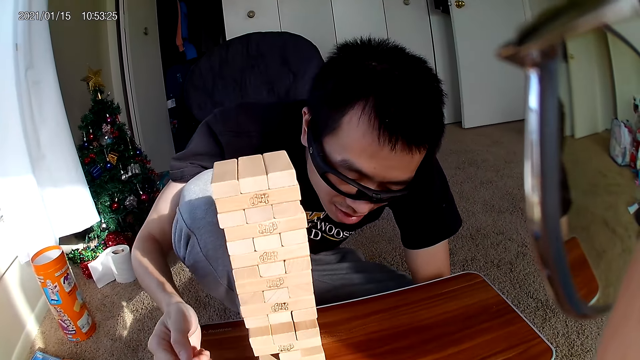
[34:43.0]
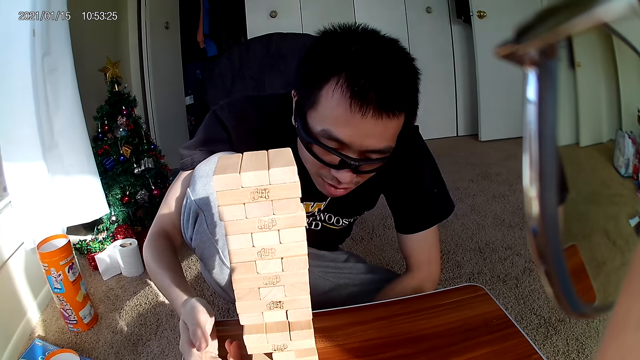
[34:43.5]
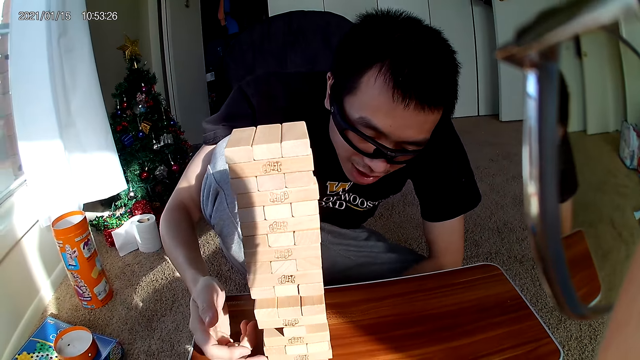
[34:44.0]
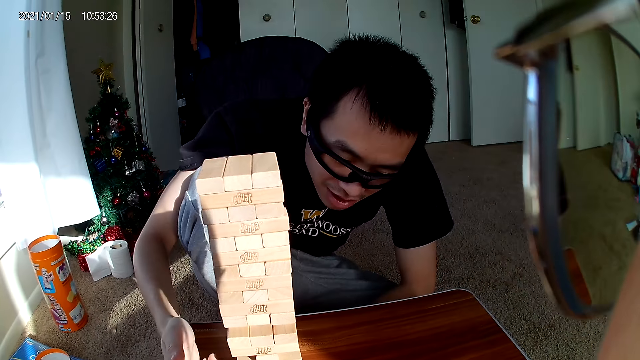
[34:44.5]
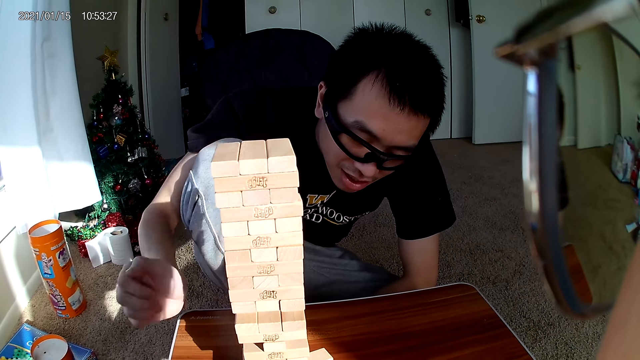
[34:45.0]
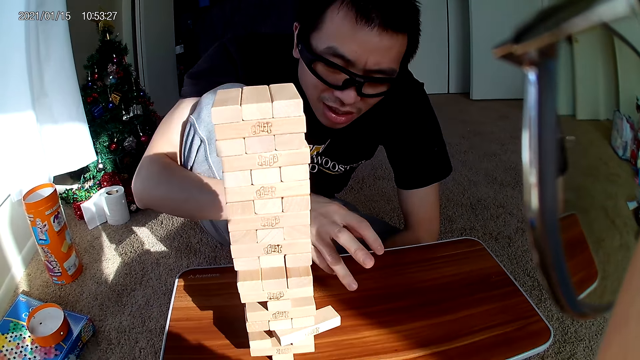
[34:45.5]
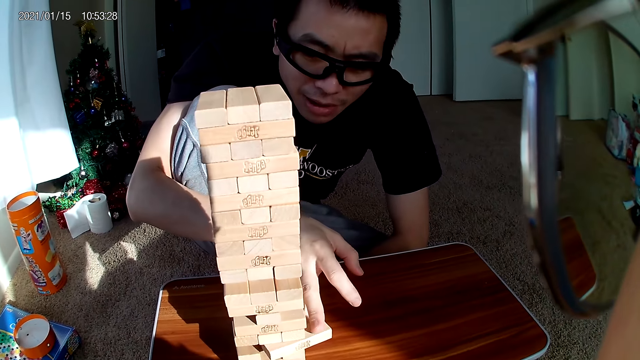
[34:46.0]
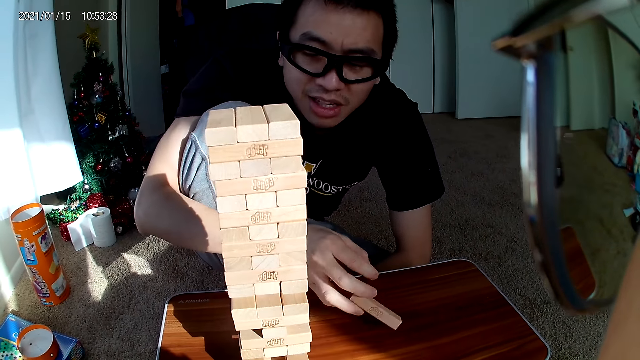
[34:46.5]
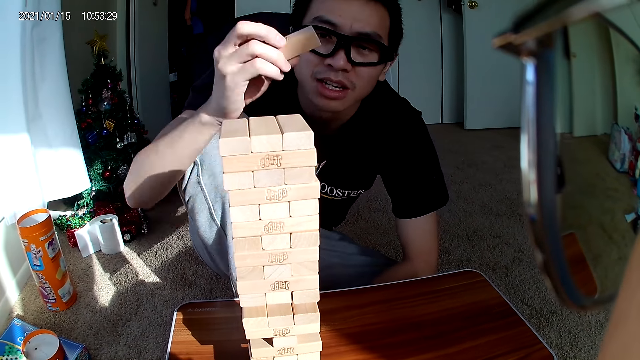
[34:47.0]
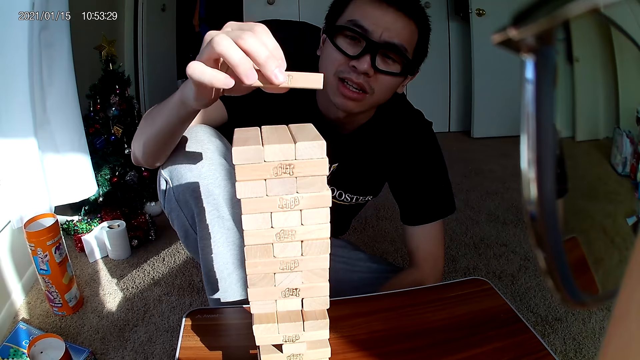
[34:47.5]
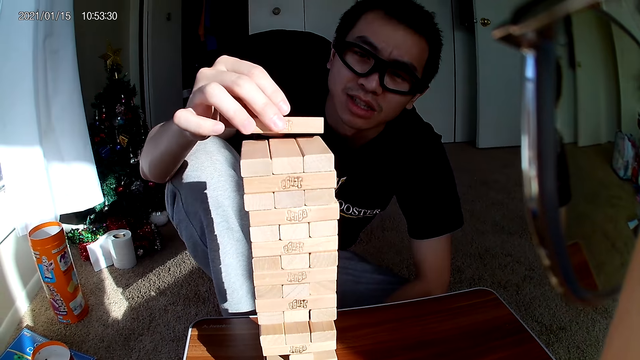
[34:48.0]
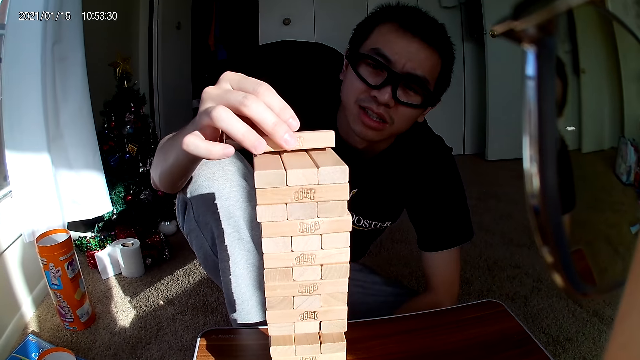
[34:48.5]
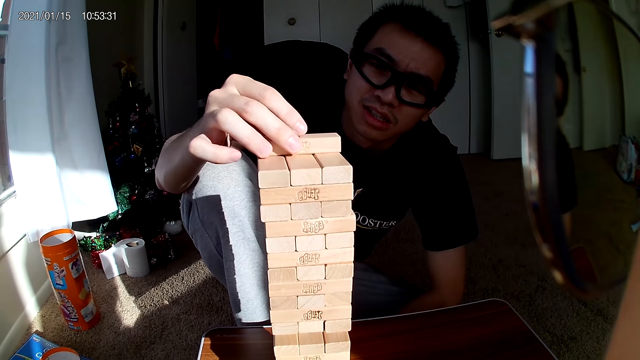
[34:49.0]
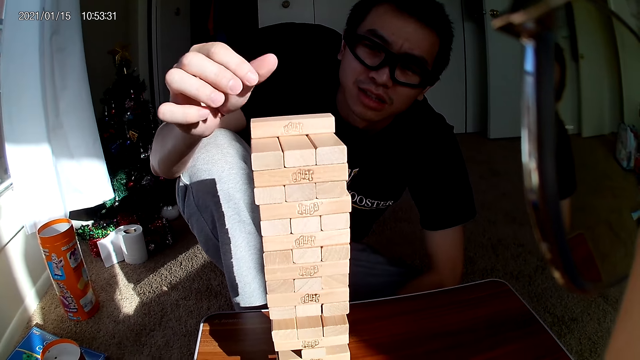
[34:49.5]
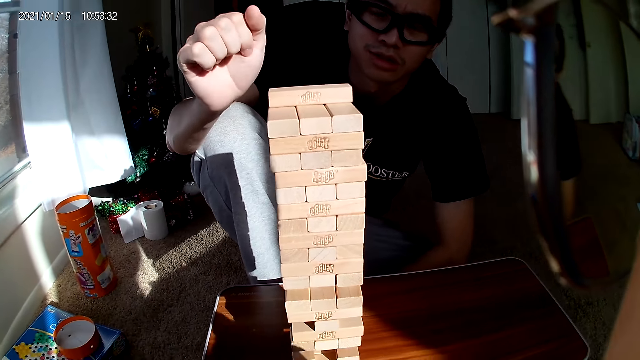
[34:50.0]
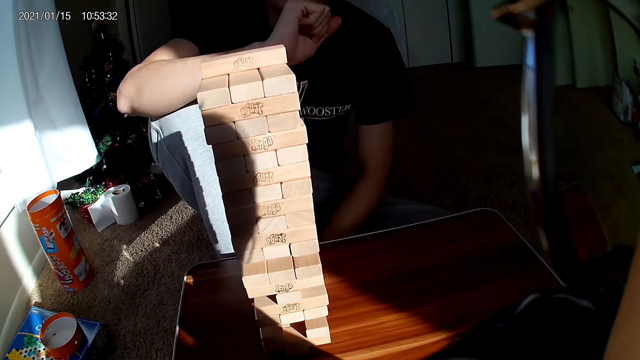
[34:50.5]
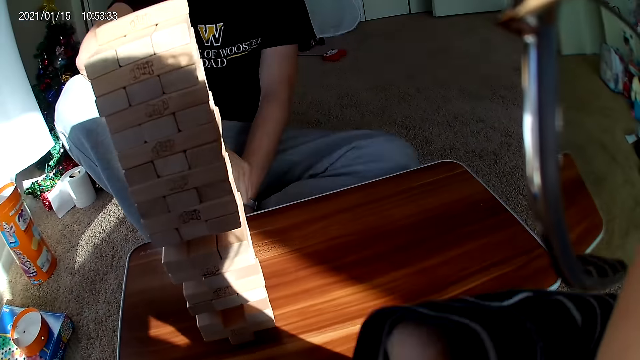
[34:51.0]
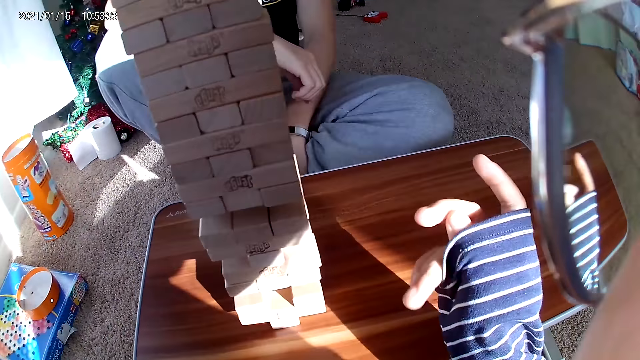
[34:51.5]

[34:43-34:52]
The man pushes a building block with his right hand. The man removes the building block with his right hand and places the building block on the building block pile.

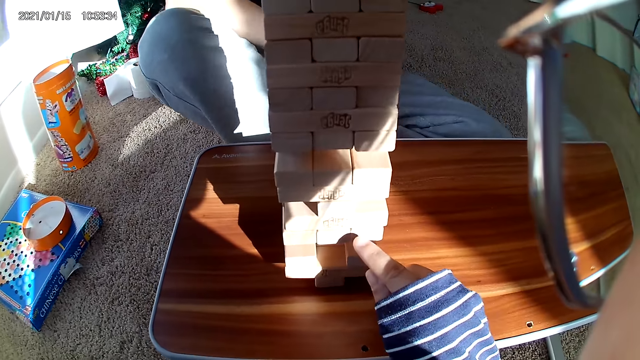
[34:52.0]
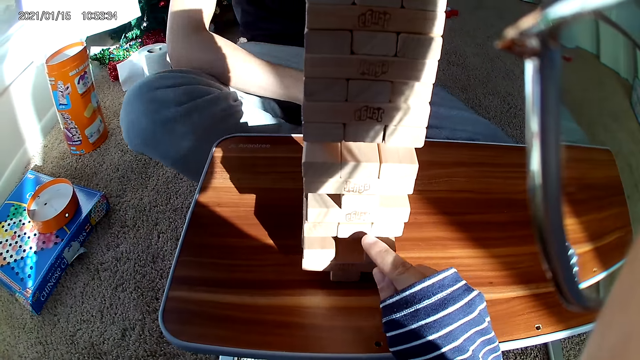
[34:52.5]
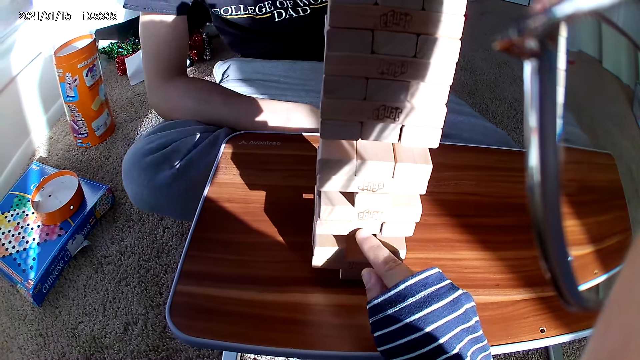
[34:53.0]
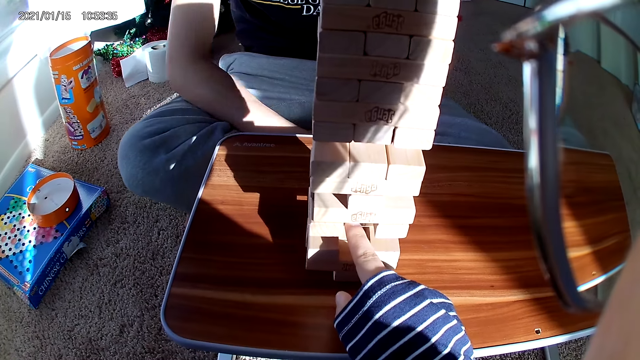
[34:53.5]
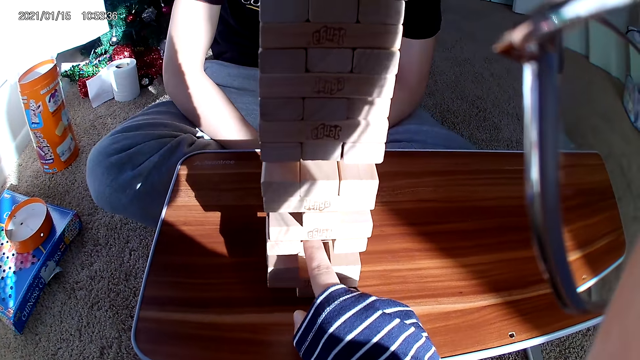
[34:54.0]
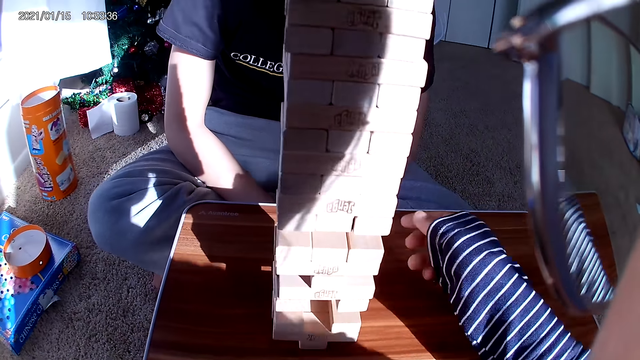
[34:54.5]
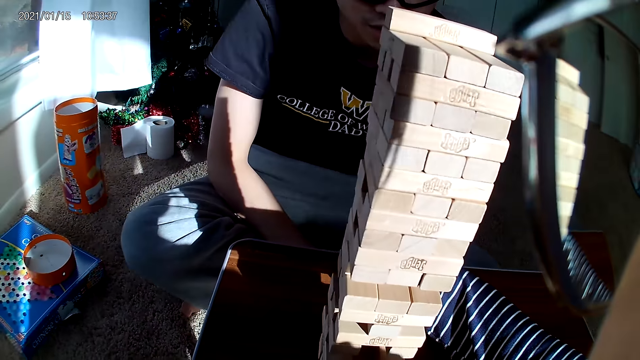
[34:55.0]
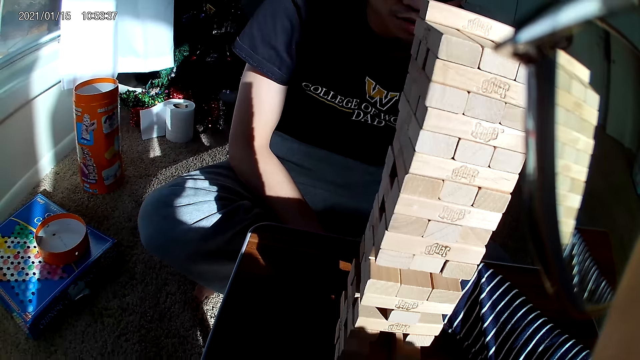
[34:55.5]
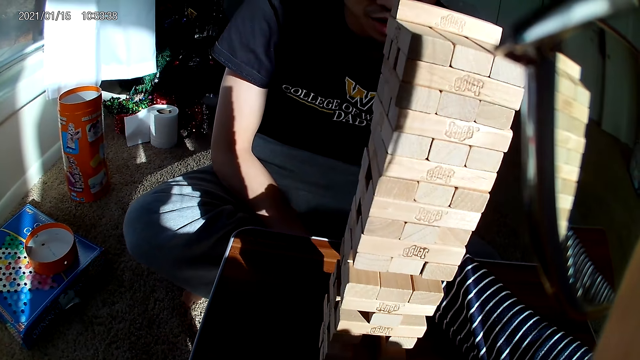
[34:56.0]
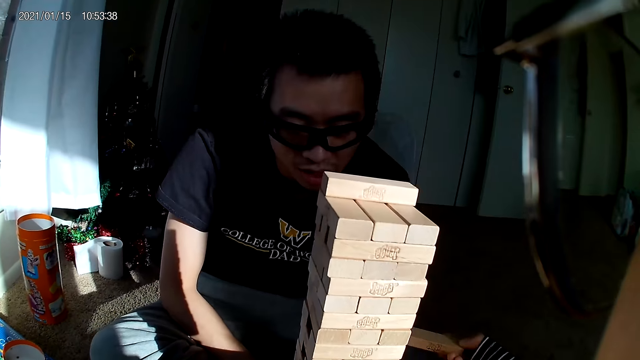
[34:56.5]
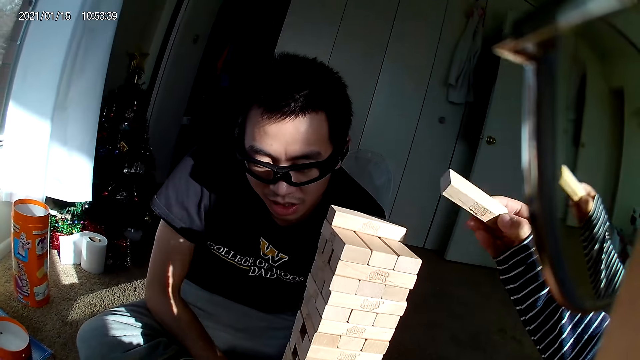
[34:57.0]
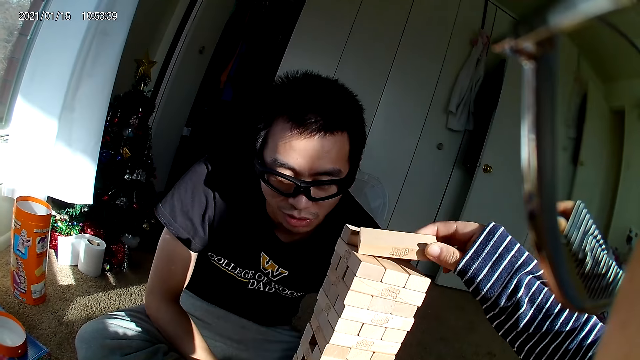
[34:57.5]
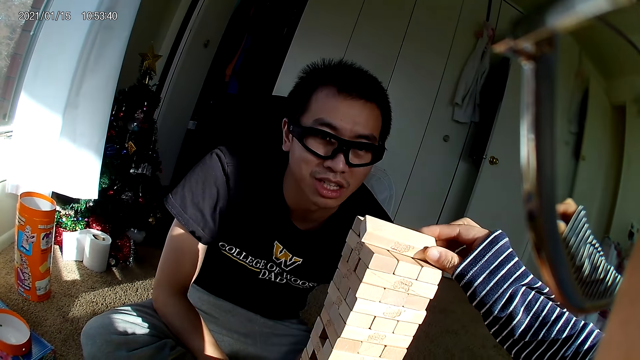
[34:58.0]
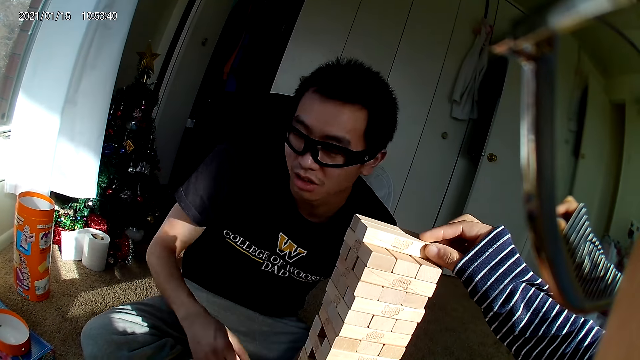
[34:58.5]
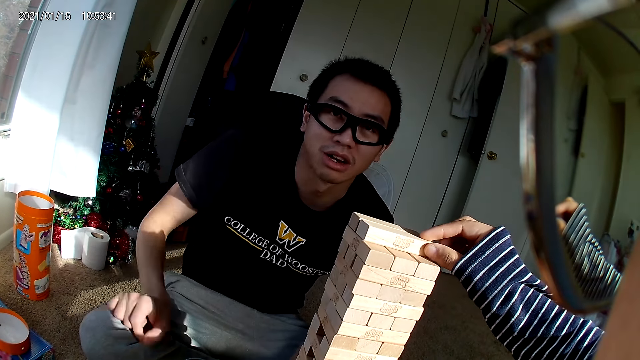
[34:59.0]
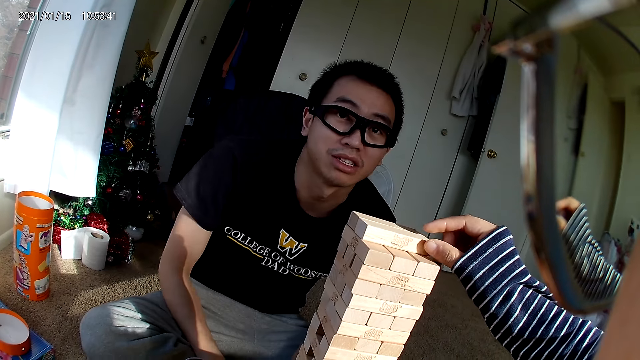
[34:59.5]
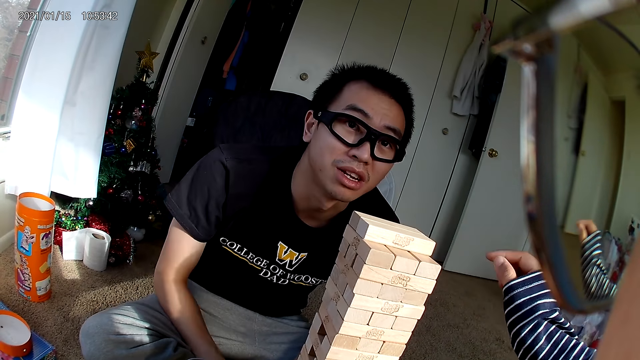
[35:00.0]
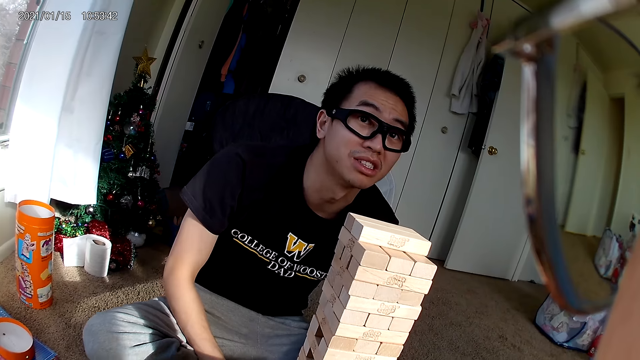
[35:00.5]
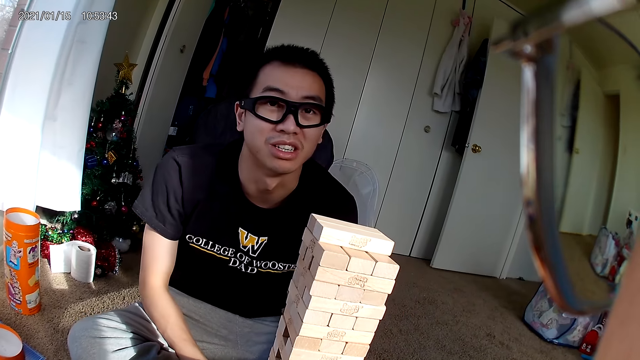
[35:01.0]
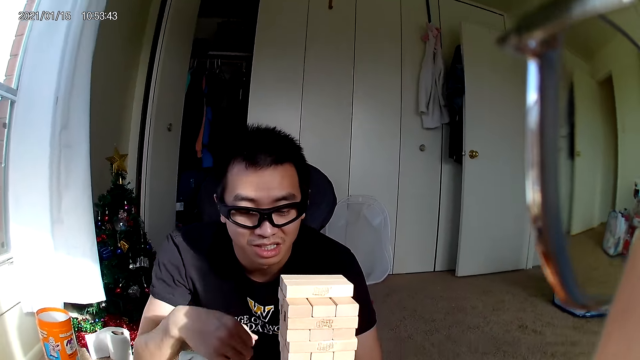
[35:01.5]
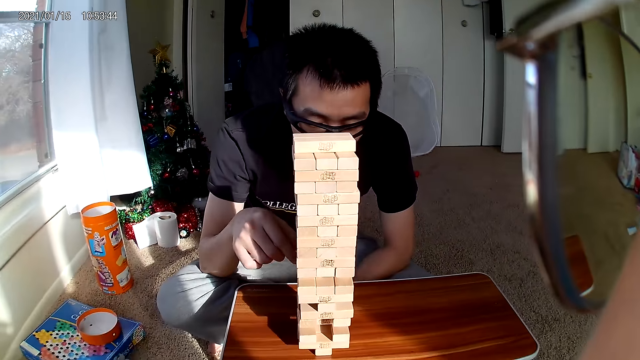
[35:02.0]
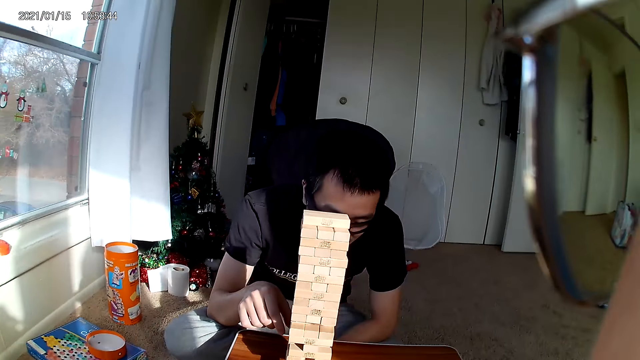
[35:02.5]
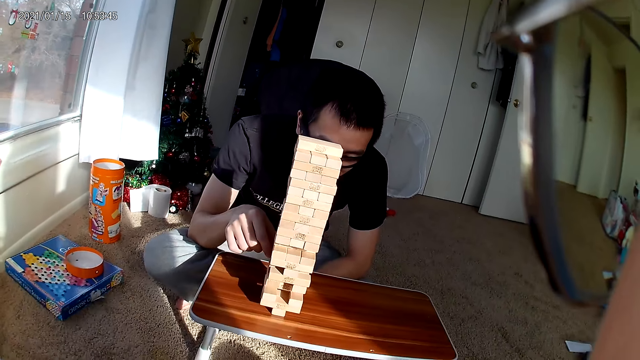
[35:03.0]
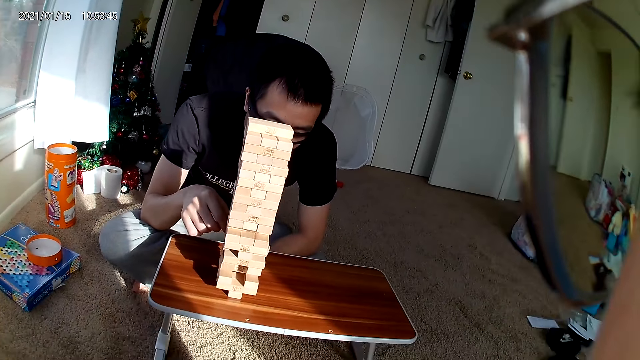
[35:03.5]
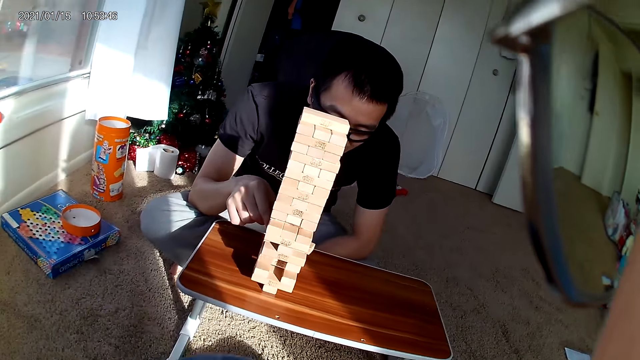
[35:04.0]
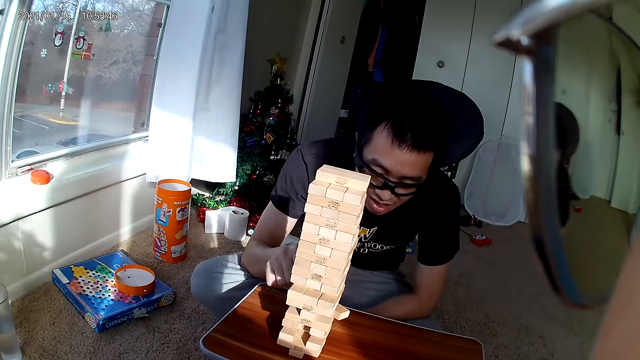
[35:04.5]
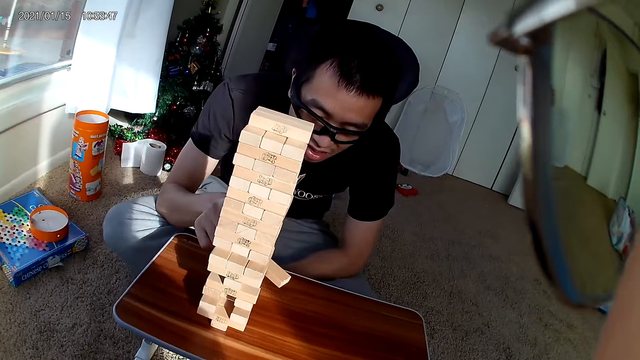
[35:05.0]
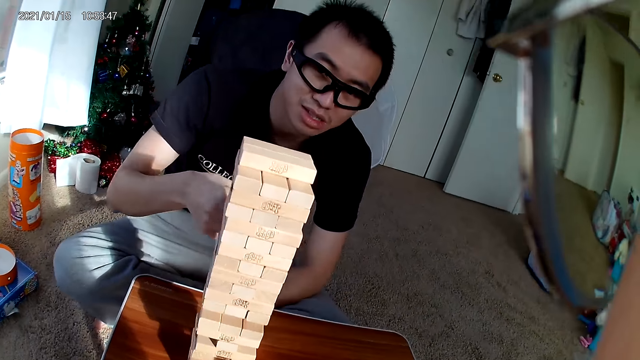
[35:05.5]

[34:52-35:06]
The camera wearer touches the blocks. She pushes a building block with her right hand. She removes the building block with her right hand. She places the building block on the building block pile. The man talks to the camera wearer. The man removes a building block with his right hand.
